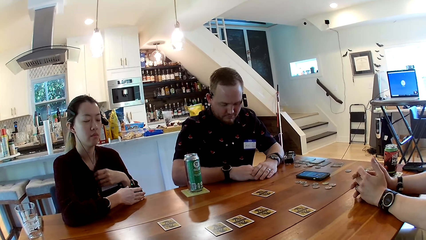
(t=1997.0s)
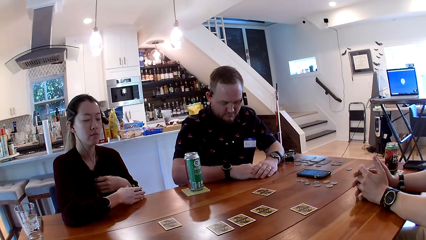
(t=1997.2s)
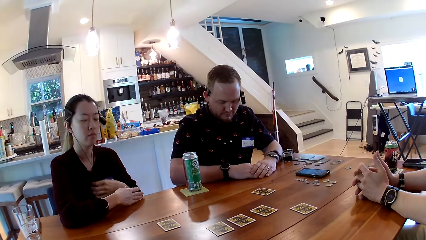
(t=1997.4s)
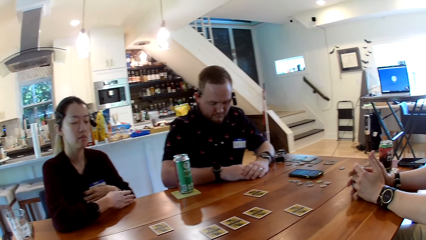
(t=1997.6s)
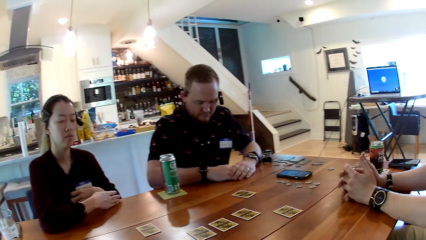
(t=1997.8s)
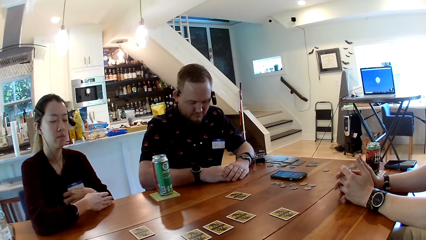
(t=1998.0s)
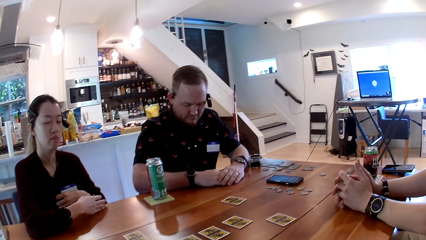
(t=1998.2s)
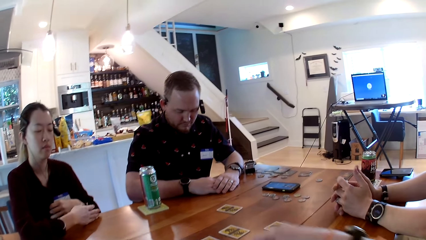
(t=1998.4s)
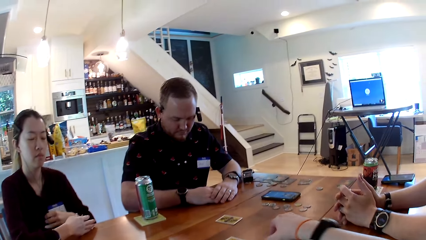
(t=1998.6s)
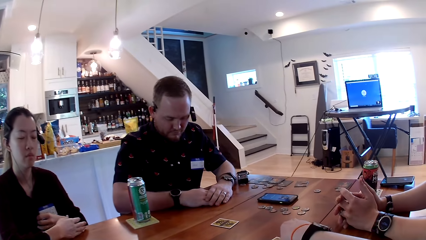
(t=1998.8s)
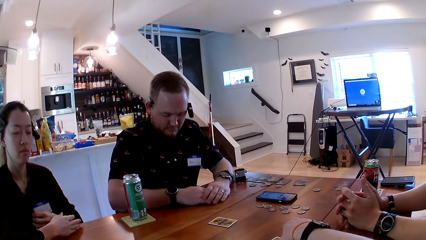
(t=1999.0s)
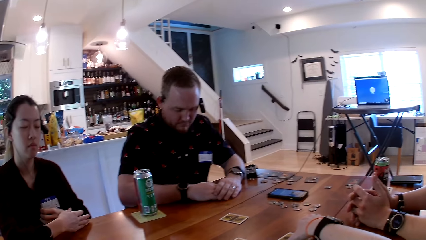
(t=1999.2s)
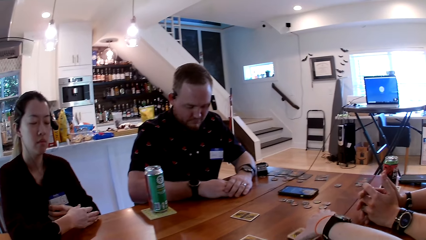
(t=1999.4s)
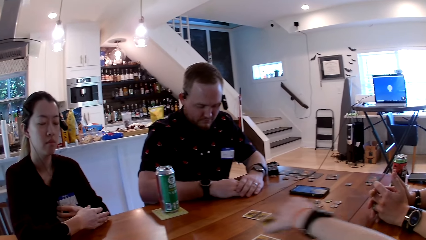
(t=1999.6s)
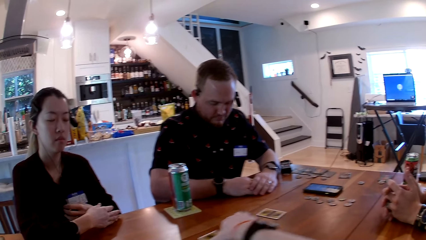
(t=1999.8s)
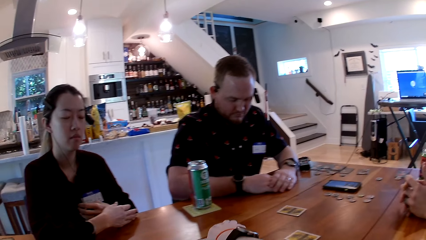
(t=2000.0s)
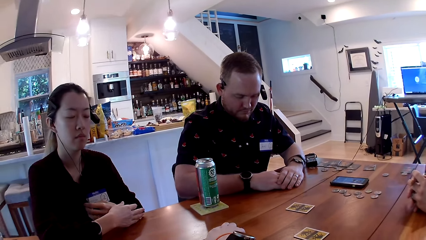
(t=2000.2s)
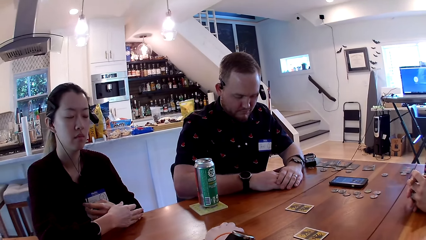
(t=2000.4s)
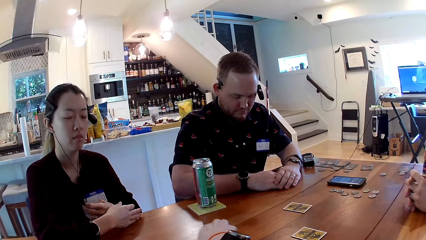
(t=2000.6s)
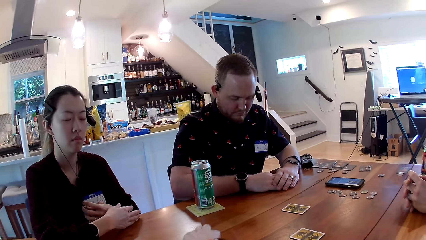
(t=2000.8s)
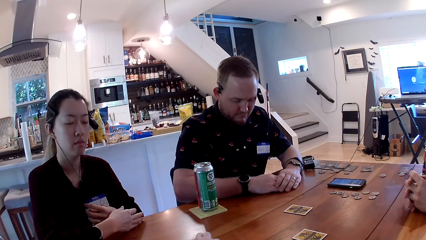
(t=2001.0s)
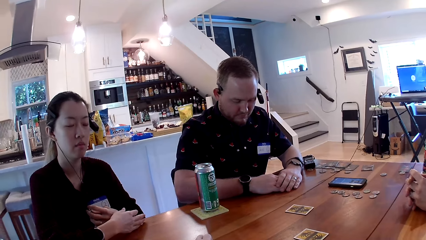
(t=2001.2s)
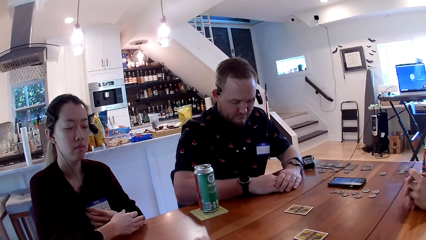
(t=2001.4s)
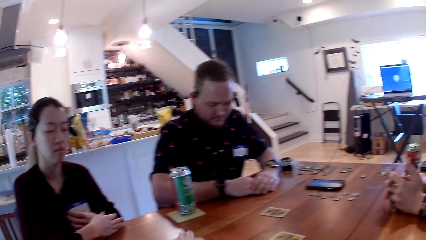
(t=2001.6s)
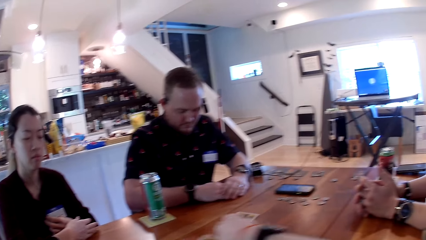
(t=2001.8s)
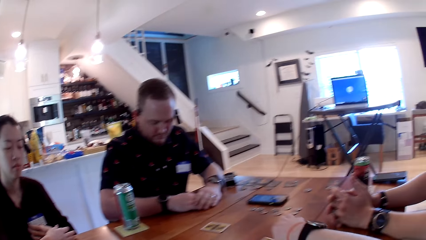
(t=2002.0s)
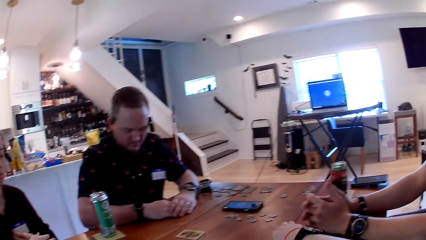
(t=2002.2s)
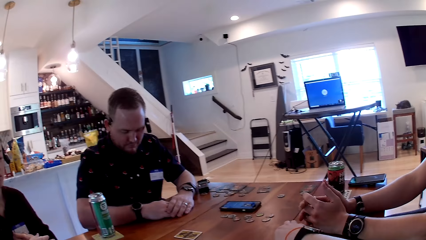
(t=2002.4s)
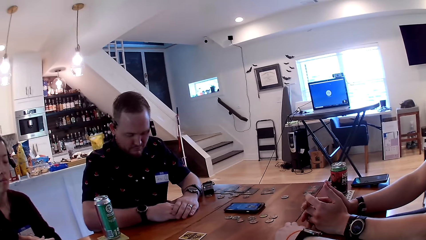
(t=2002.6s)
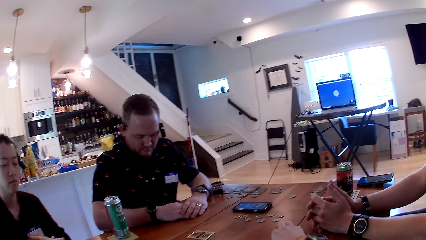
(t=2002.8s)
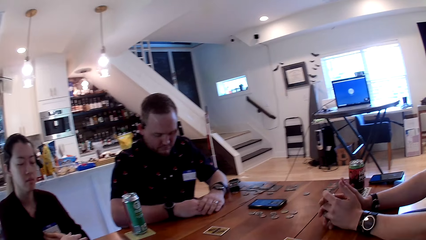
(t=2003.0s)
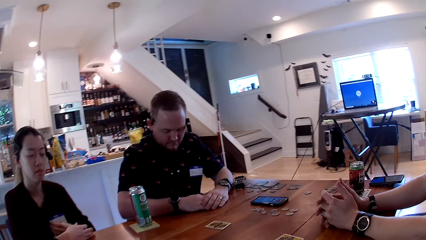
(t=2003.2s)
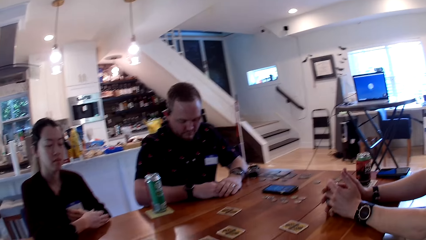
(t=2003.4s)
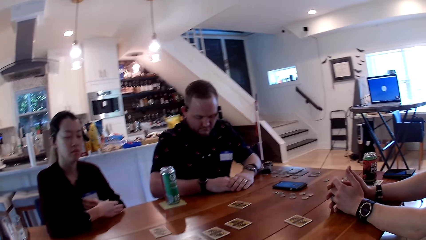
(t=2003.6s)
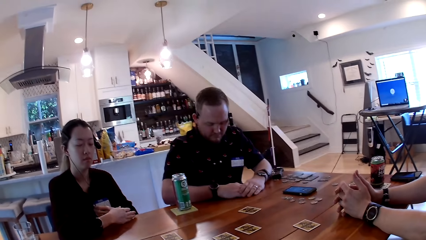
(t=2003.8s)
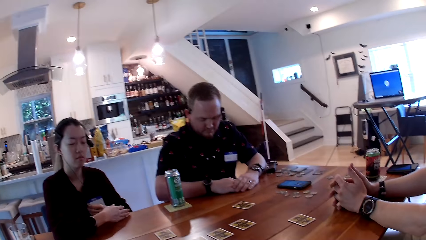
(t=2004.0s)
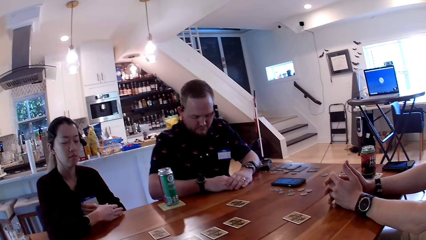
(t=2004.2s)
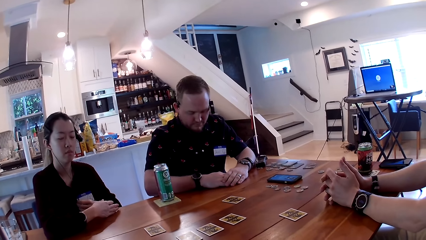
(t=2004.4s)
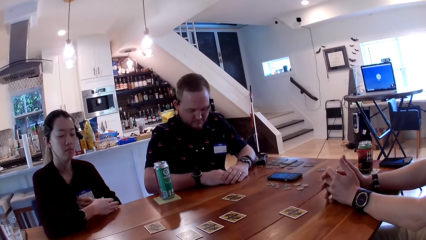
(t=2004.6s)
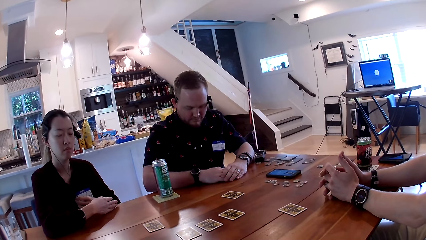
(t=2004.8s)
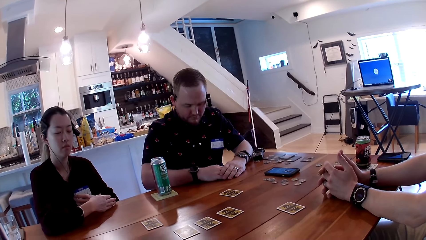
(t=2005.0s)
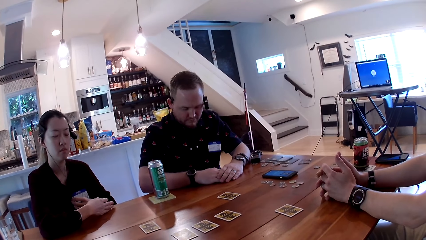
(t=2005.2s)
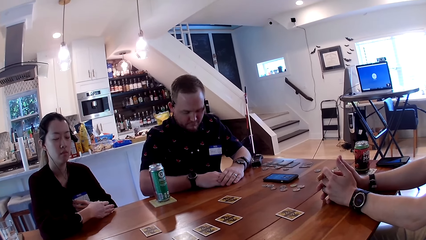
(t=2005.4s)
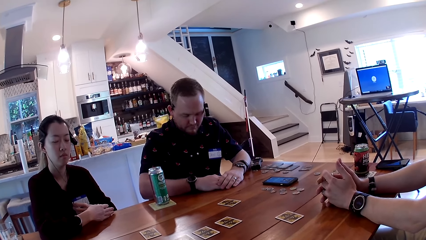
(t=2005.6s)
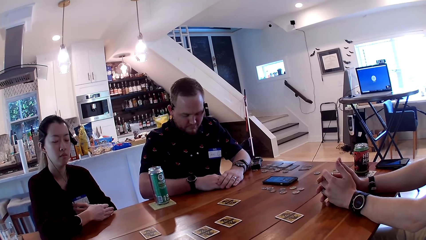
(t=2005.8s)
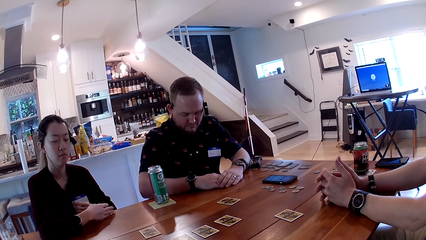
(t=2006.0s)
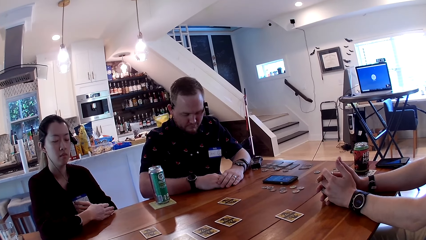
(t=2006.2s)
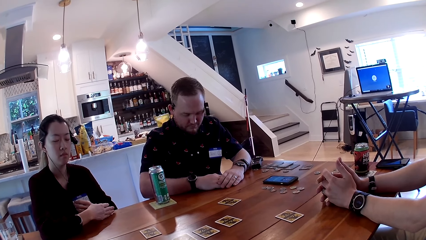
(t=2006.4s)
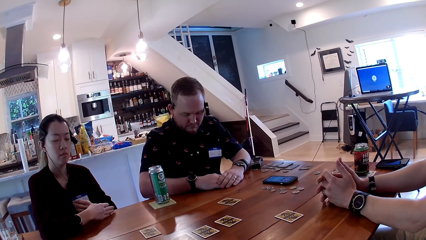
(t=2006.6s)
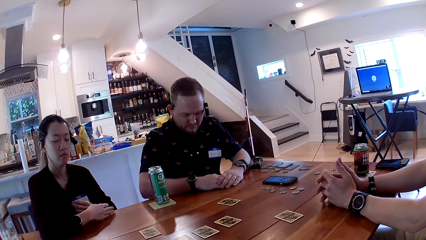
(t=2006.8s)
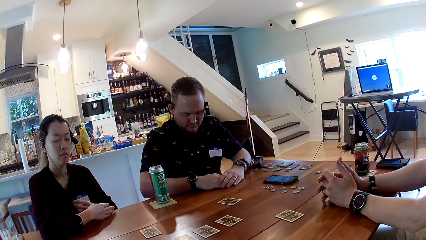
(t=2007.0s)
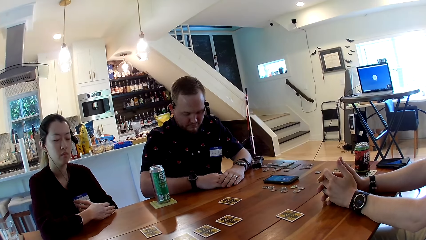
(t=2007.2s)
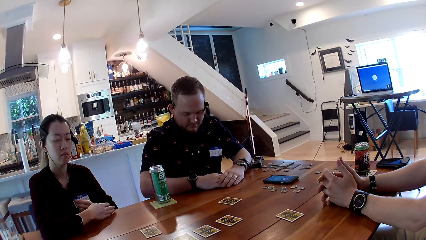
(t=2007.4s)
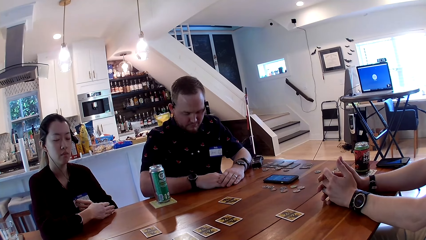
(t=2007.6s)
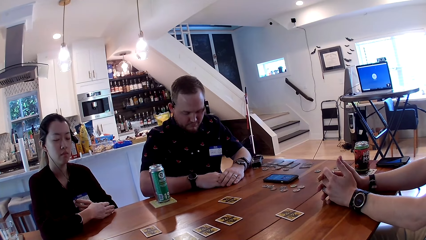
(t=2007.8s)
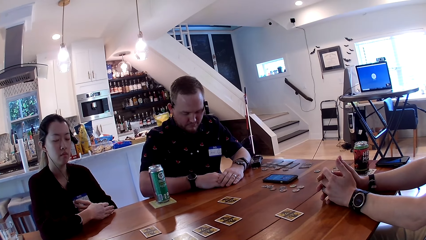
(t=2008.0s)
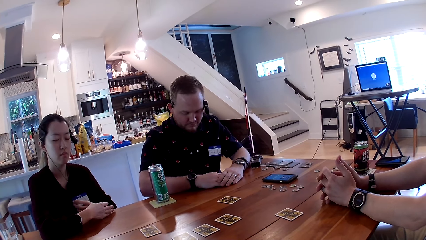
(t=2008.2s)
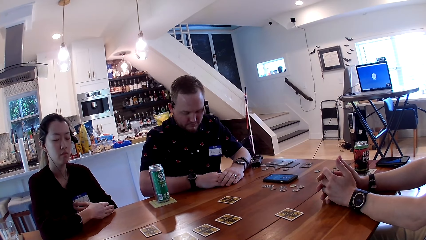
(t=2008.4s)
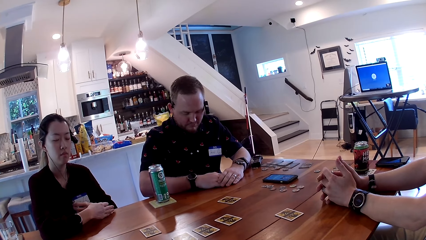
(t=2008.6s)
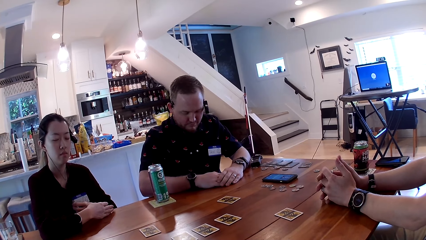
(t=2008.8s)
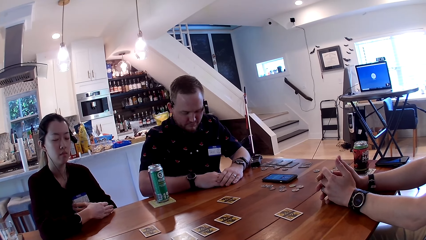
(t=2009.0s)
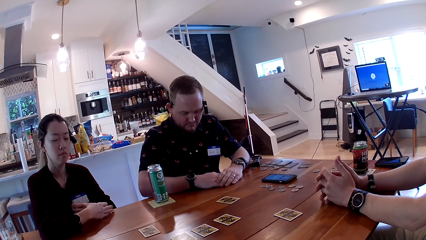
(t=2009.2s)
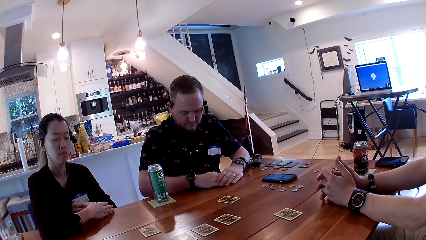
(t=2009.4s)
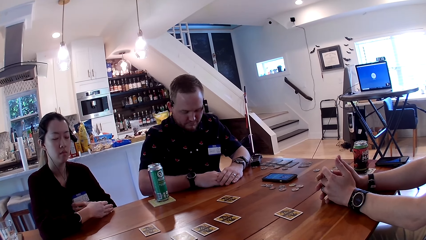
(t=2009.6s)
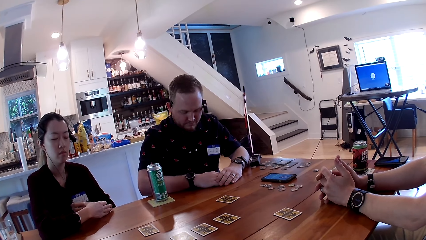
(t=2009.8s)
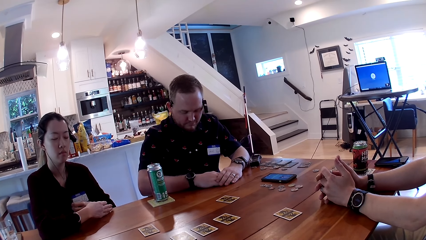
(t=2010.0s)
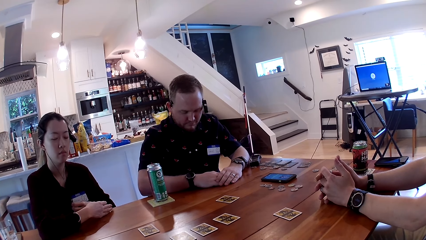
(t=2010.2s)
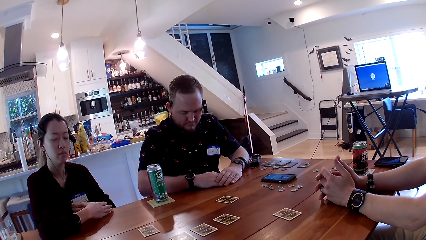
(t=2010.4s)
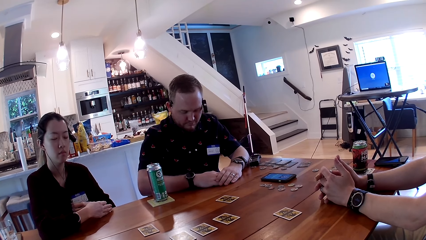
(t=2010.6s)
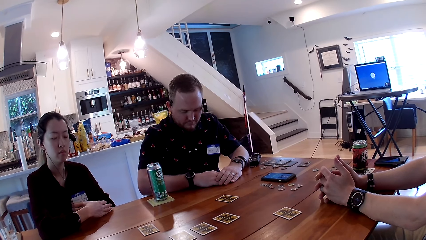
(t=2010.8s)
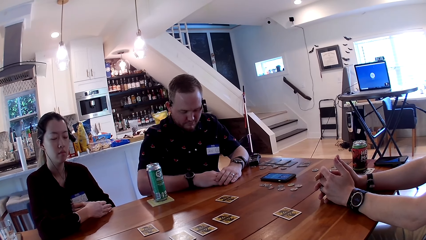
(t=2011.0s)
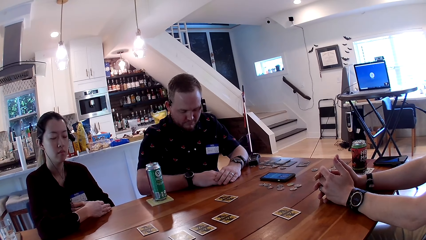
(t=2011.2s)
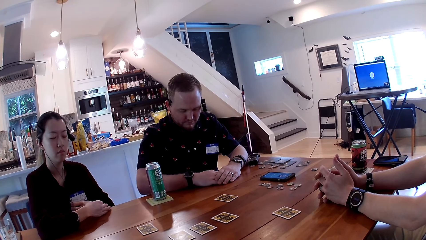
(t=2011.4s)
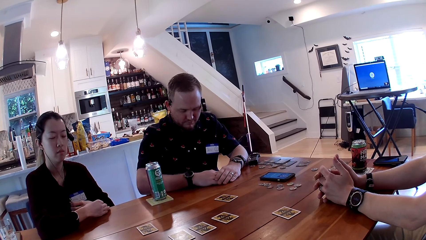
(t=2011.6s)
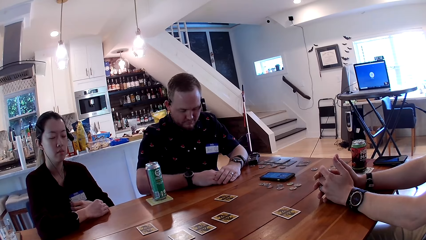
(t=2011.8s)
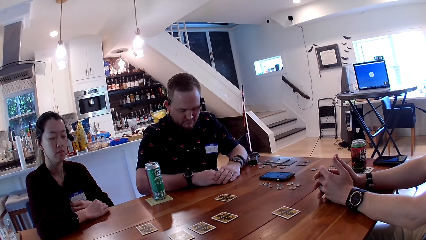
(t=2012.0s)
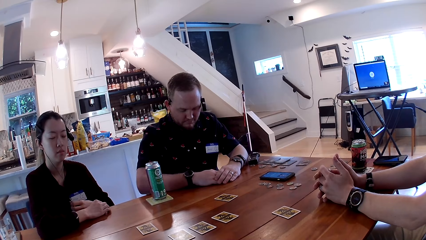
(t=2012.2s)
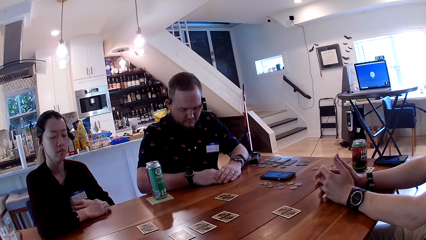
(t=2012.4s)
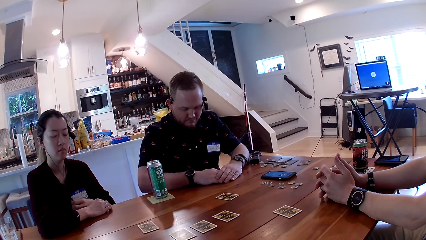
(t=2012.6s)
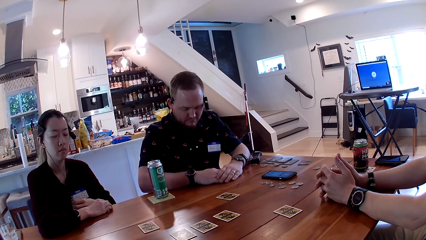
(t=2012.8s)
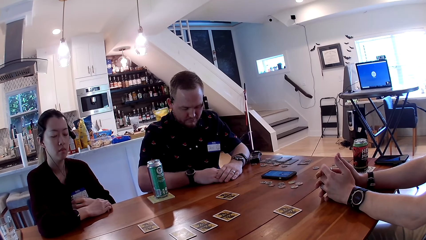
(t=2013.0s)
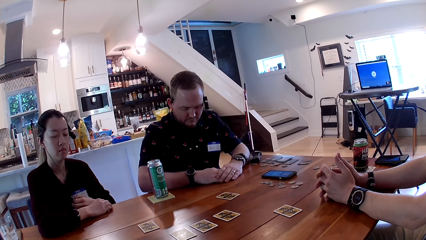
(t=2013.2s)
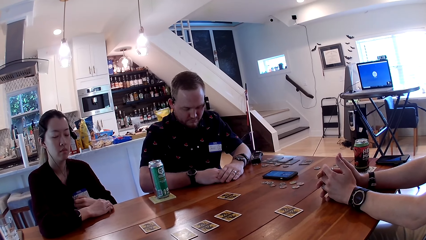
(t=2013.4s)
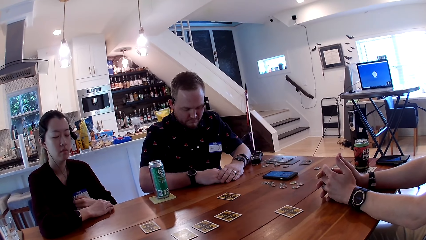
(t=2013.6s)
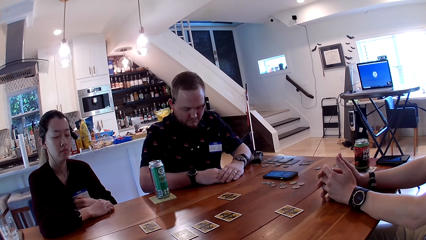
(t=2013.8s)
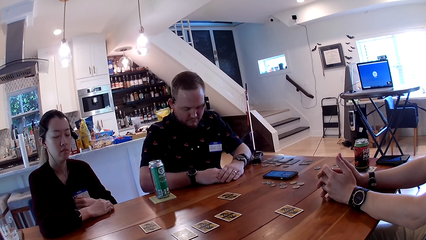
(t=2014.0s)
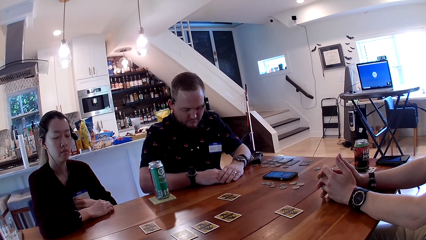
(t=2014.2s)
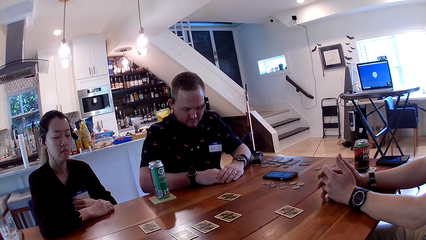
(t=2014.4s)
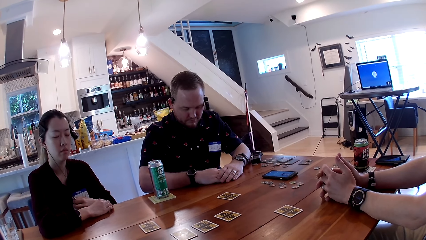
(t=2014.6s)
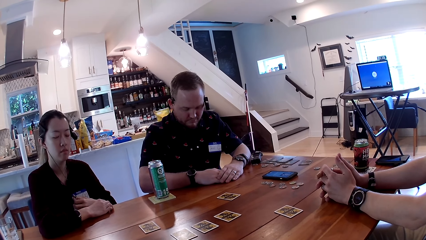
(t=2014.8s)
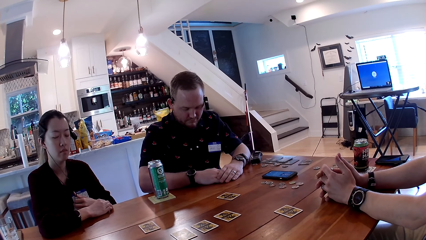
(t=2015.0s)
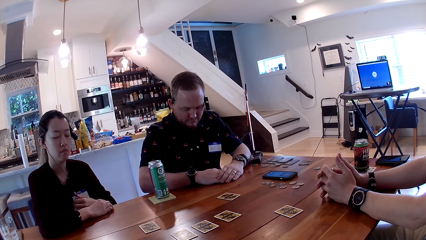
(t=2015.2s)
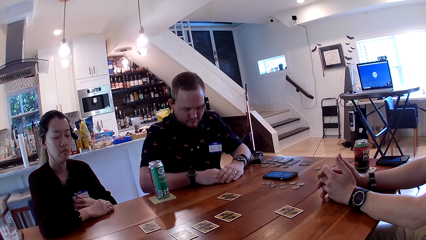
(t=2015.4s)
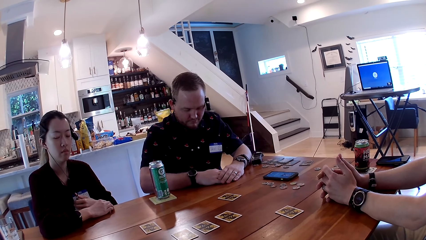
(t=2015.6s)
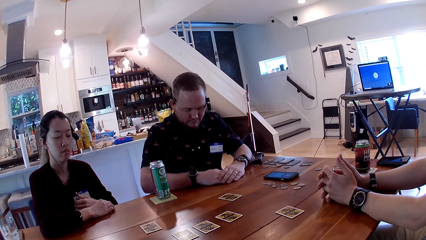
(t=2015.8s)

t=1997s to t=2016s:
The camera wearer picks a card from the table with her right hand. She plays the card game. She places a card on the table with her right hand. She listens to the rules on the card game.
